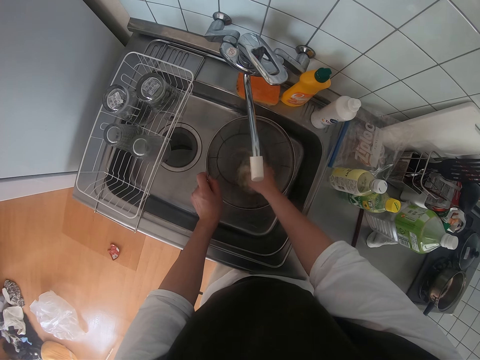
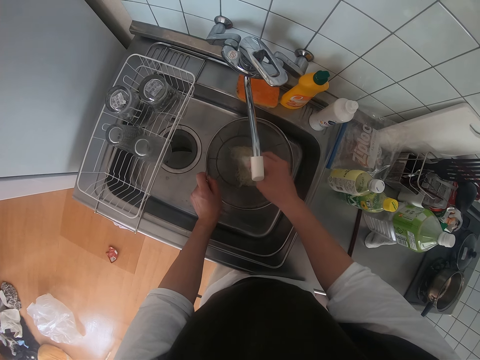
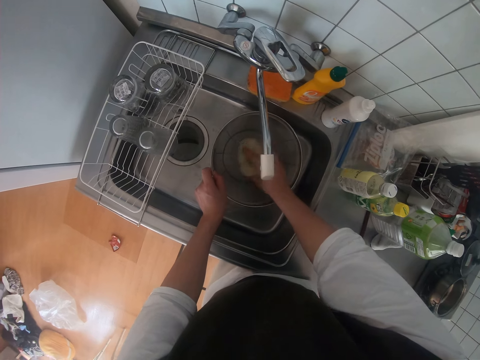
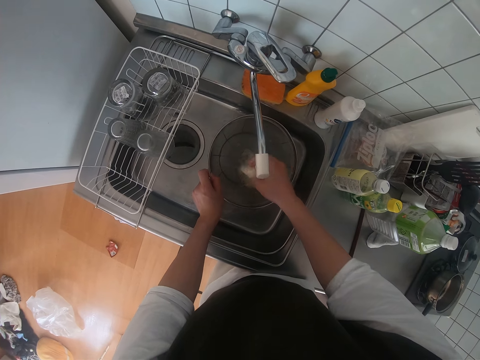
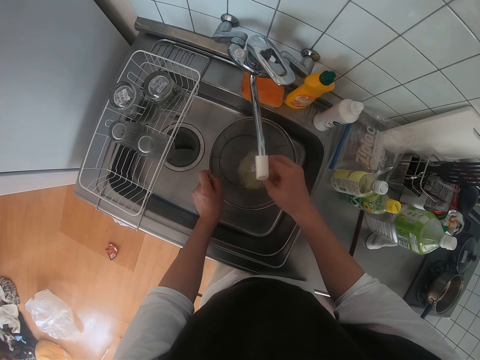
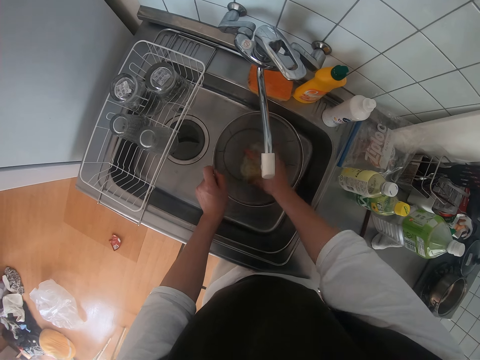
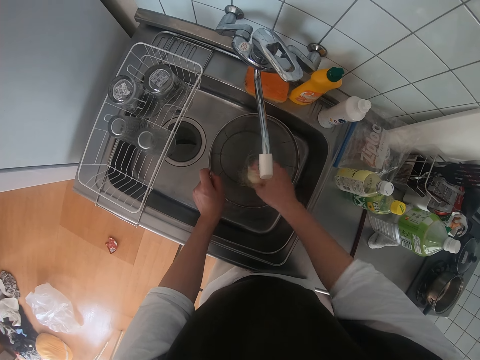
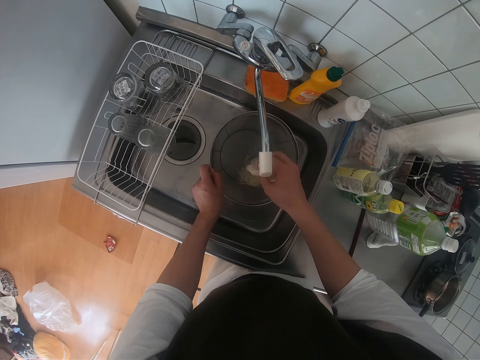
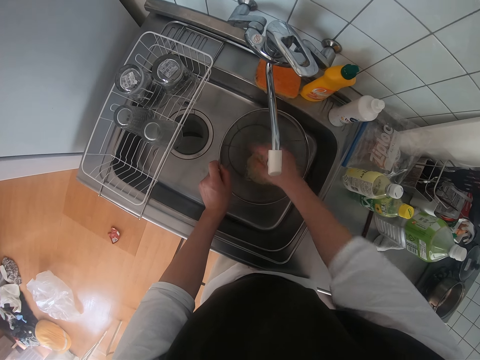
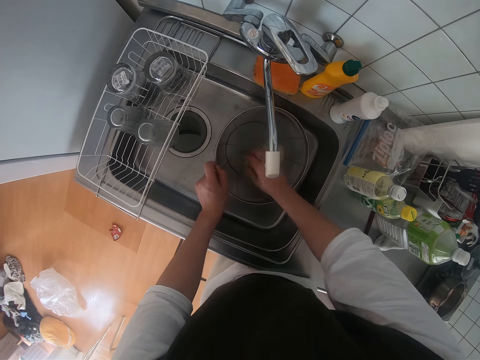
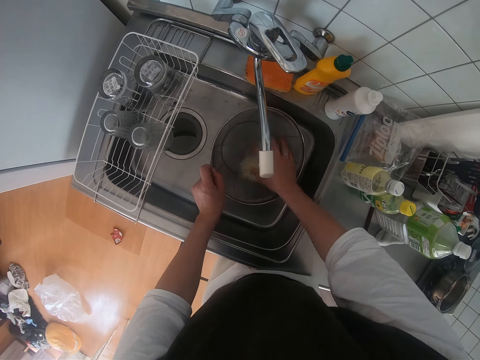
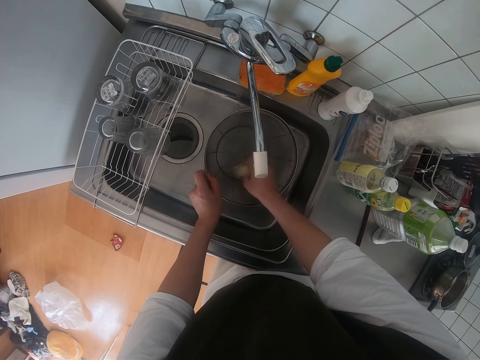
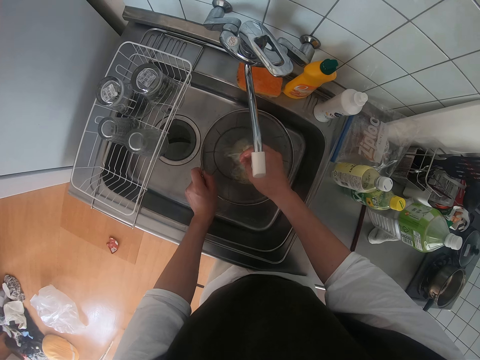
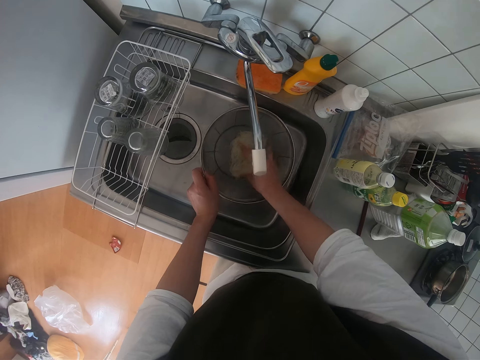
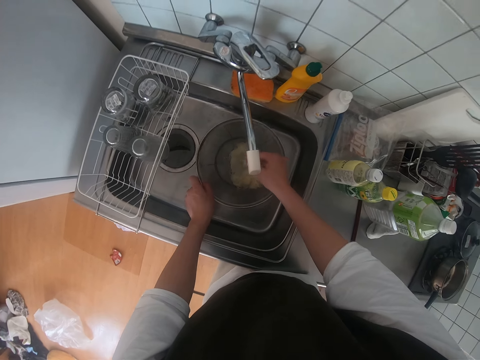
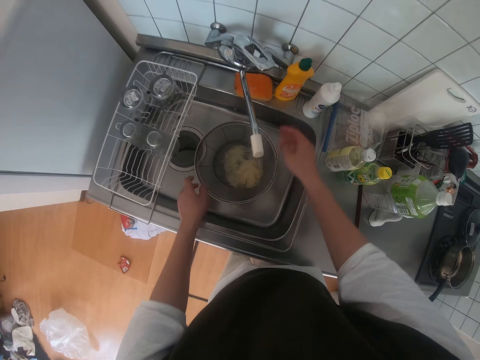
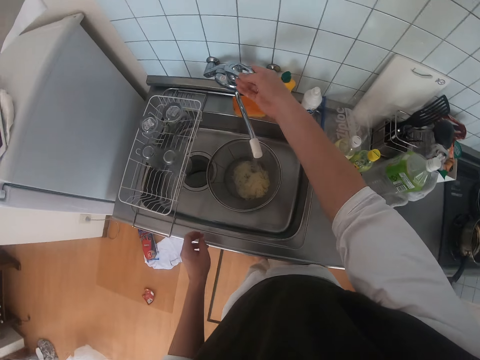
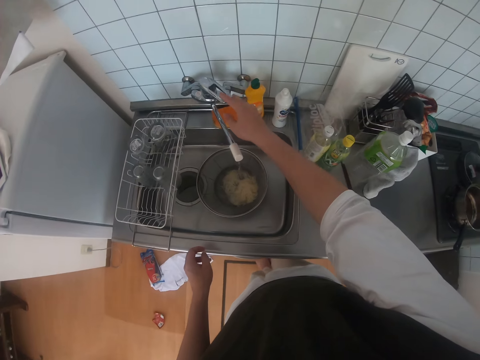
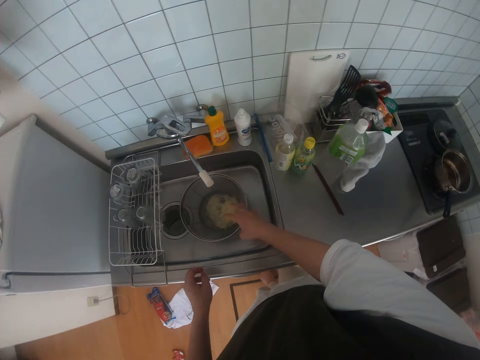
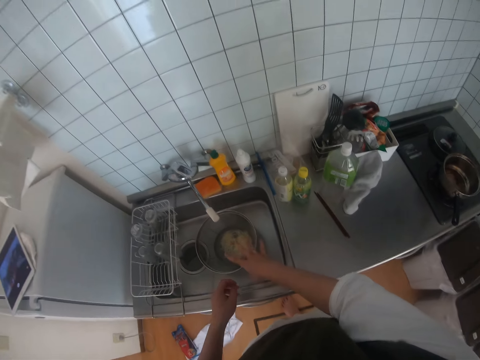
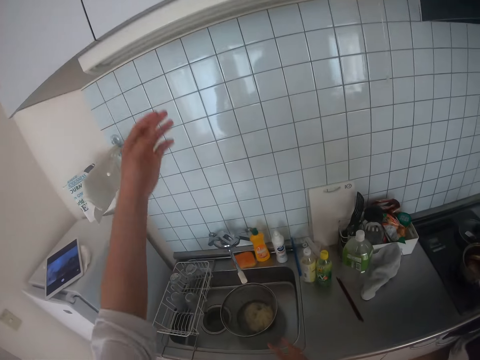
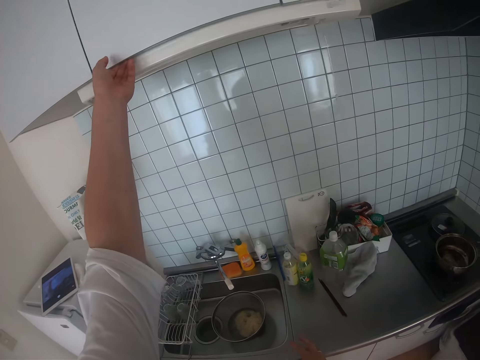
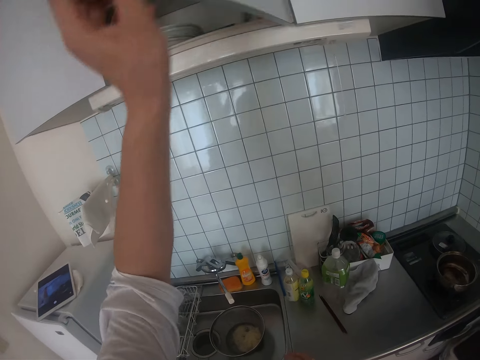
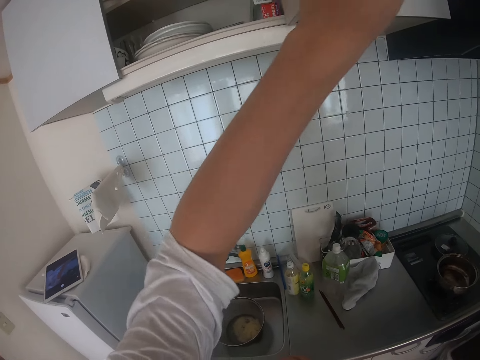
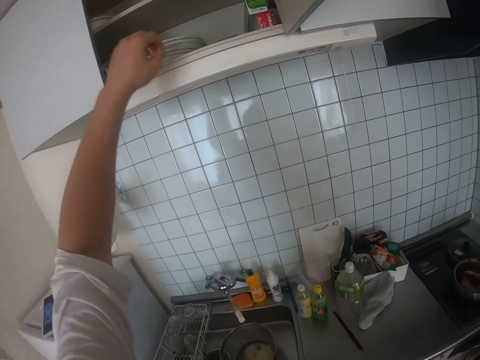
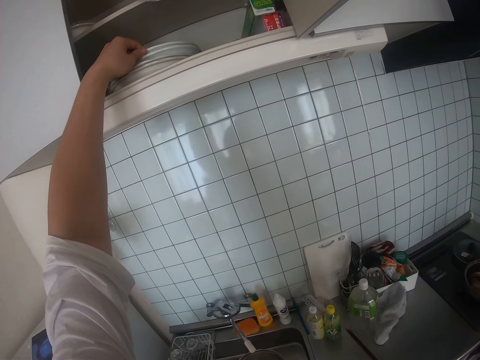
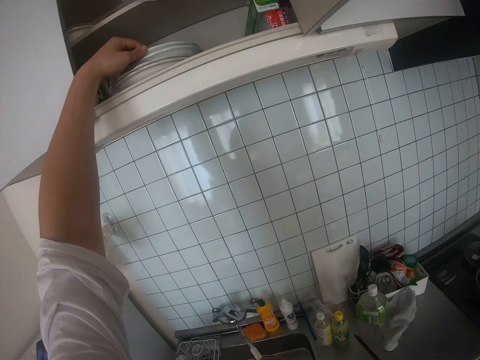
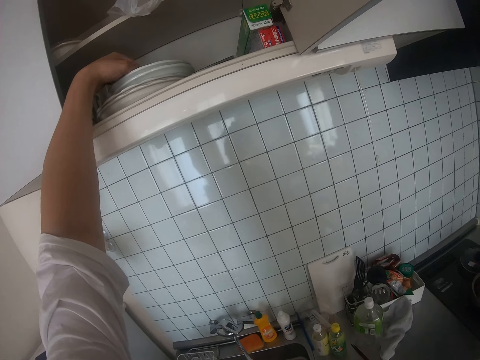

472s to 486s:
The camera wearer closes the tap. He shakes his fingers, lifts his left hand, and opens the door of the top cabinet. He picks a plate from the cabinet.

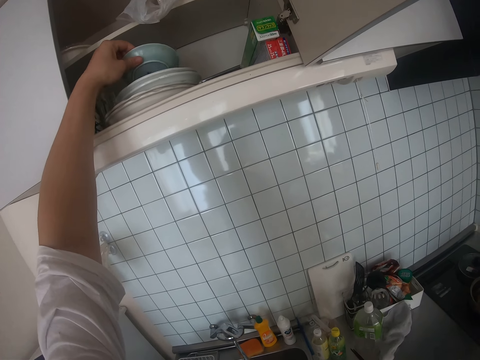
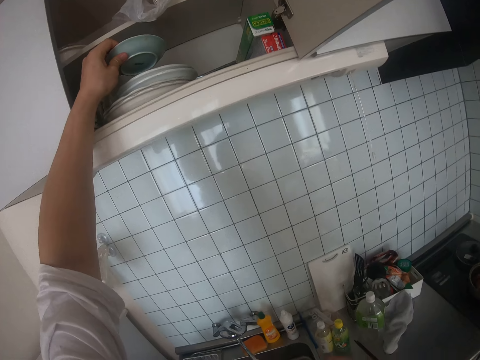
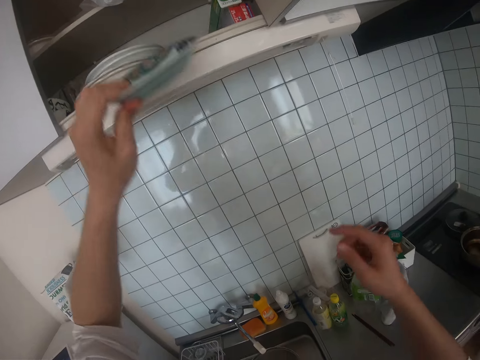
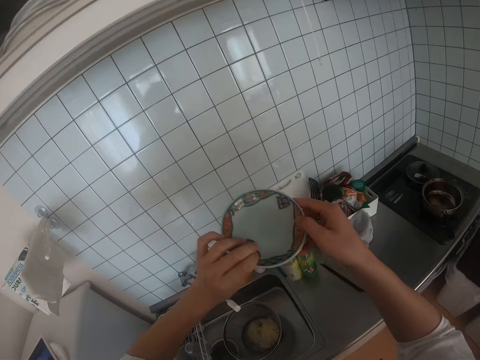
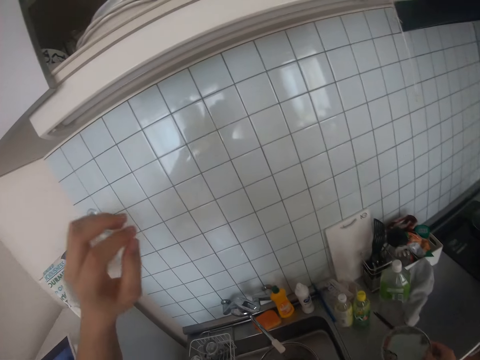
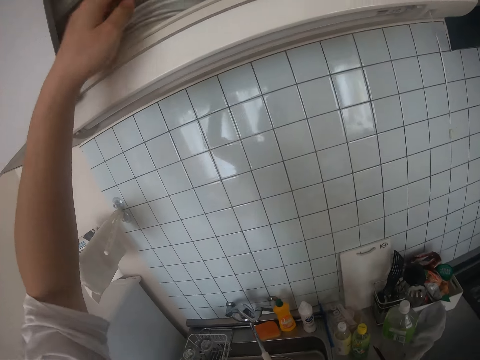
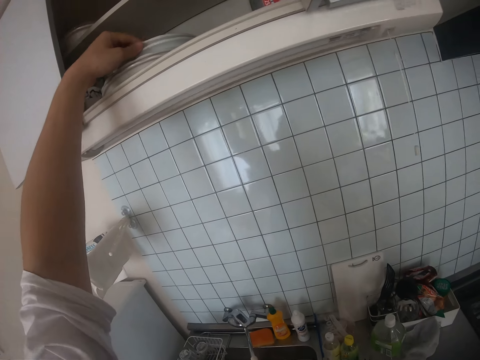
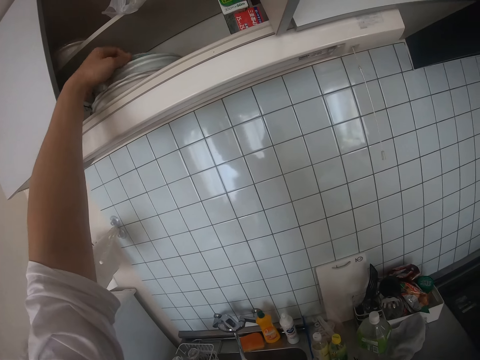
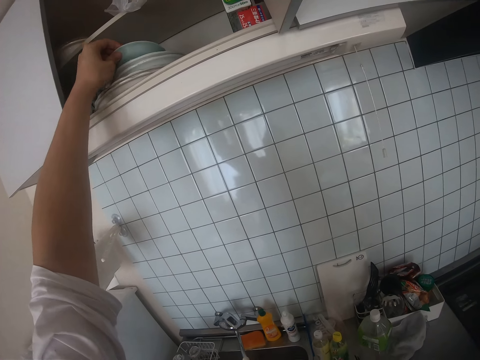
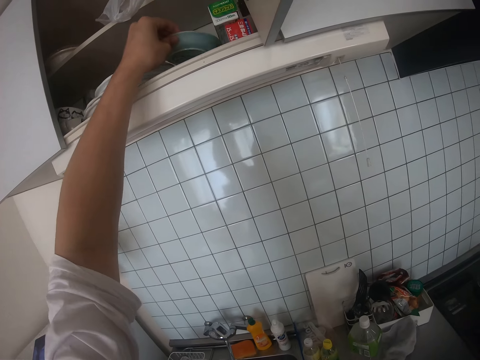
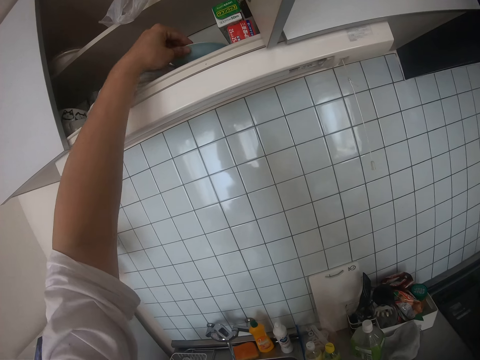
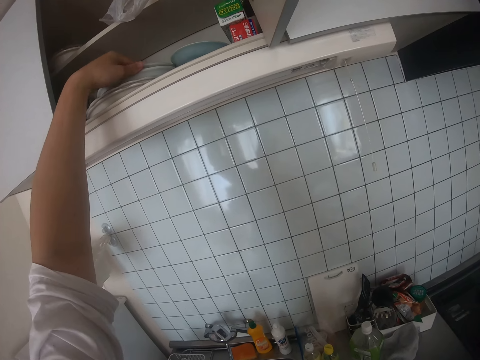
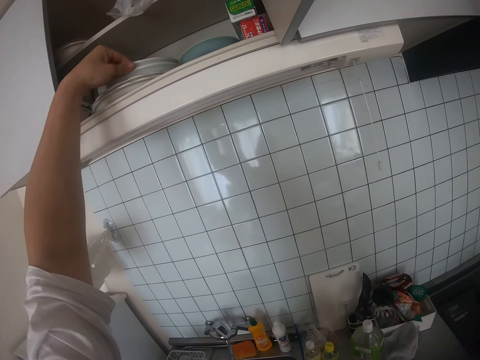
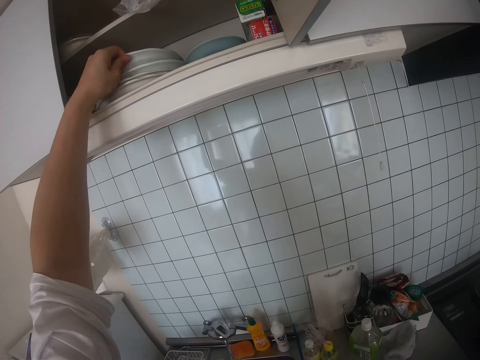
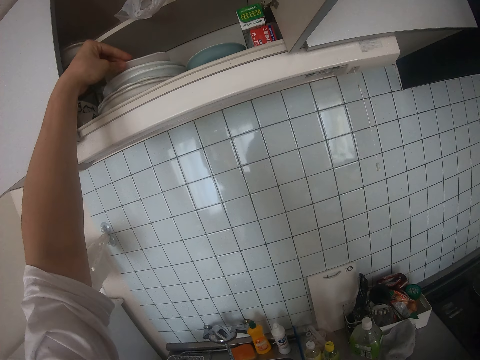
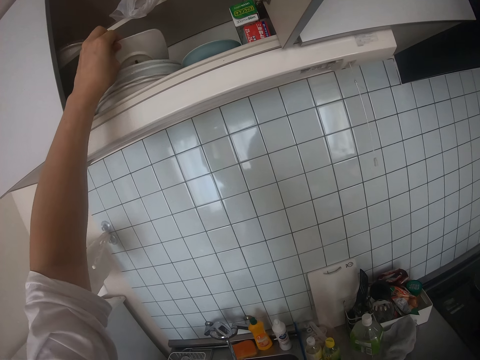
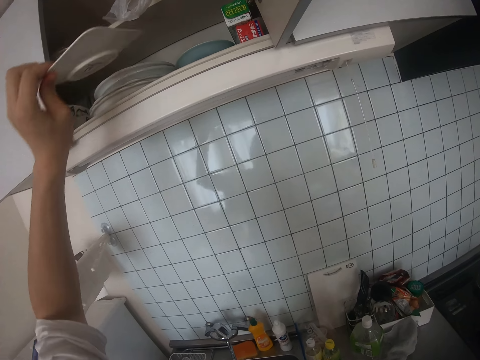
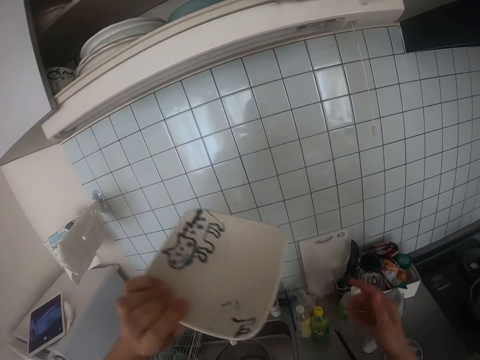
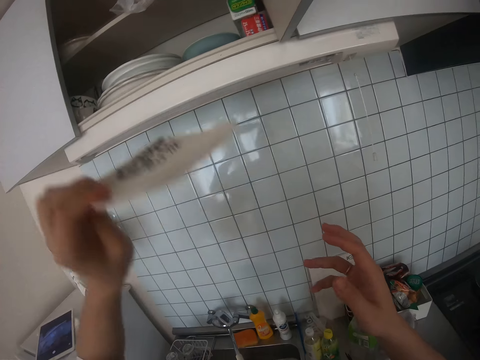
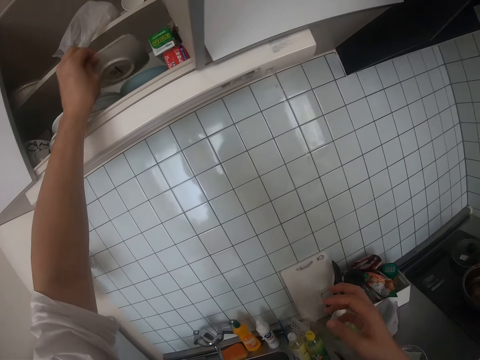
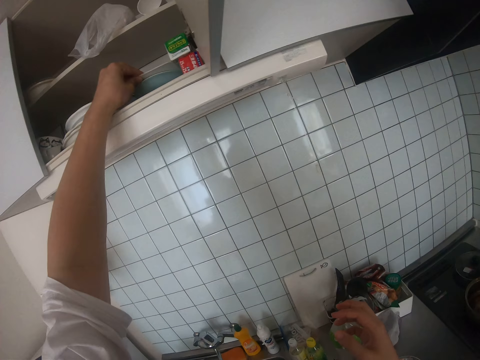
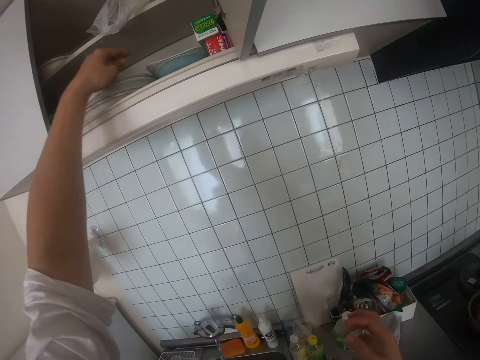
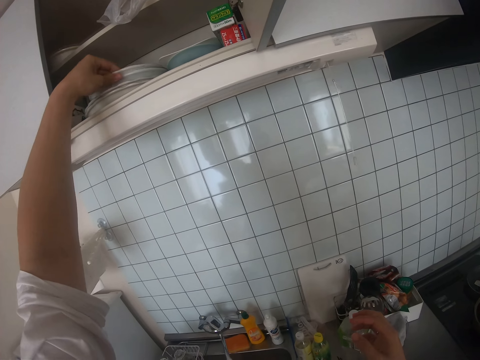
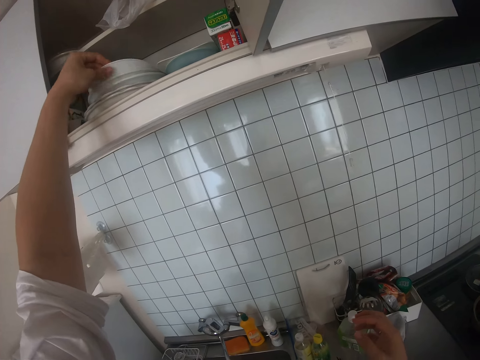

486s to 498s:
The camera wearer places the dish on his right hand. He drops the plate on the countertop. He lifts his left hand and moves a plate in the cabinet. He holds a dish and places the dish on a drawer. He picks another plate or dish from the cabinet, holds the dish, and drops the plate on another plate in the cabinet. He picks a plate from the cabinet.
